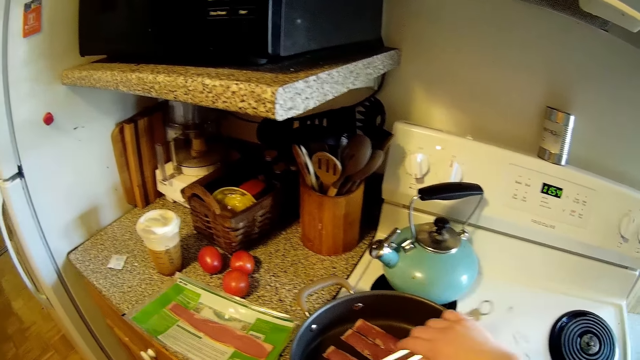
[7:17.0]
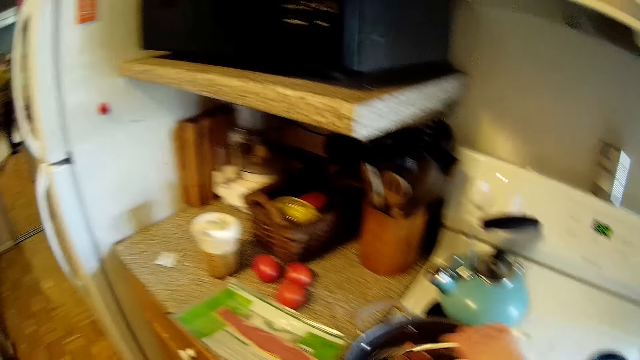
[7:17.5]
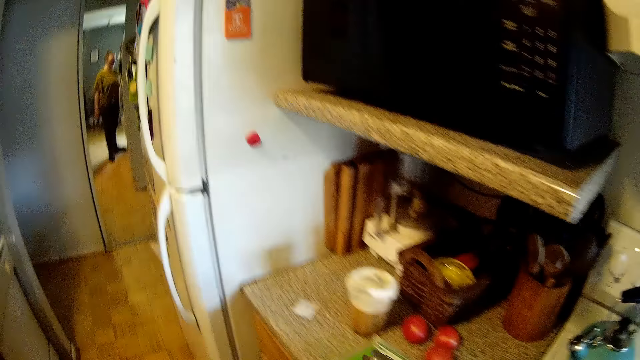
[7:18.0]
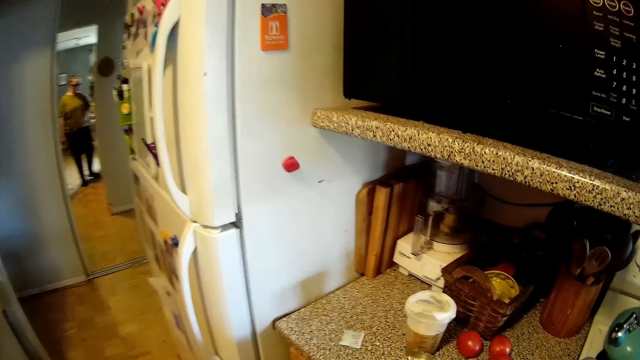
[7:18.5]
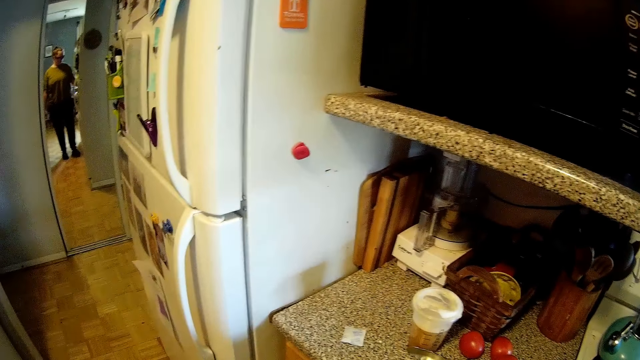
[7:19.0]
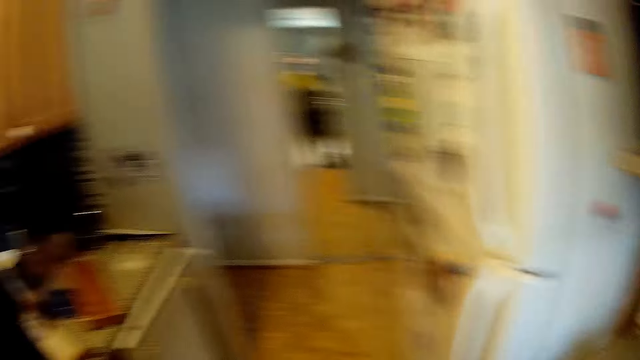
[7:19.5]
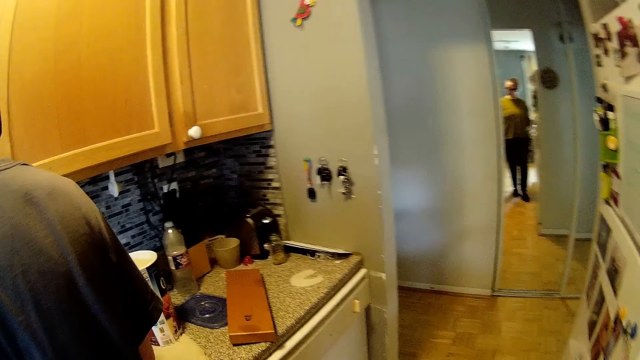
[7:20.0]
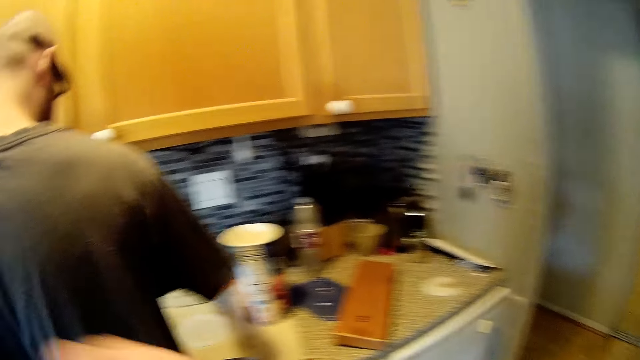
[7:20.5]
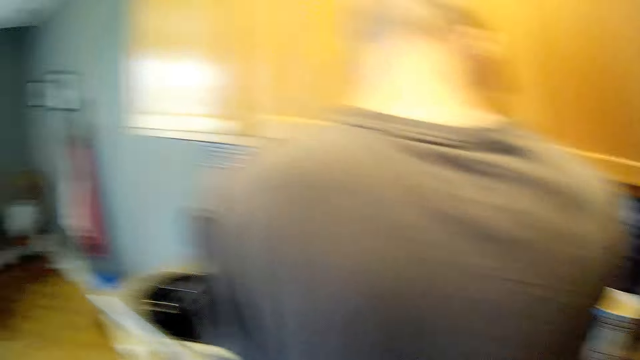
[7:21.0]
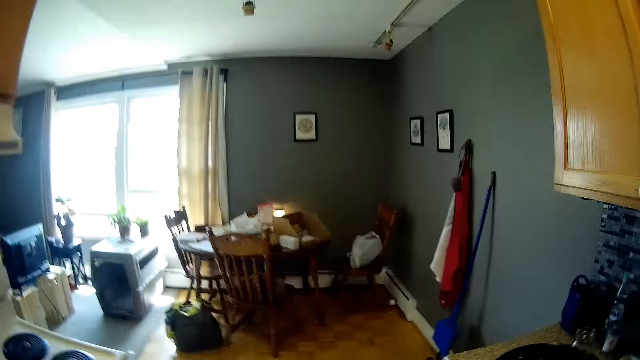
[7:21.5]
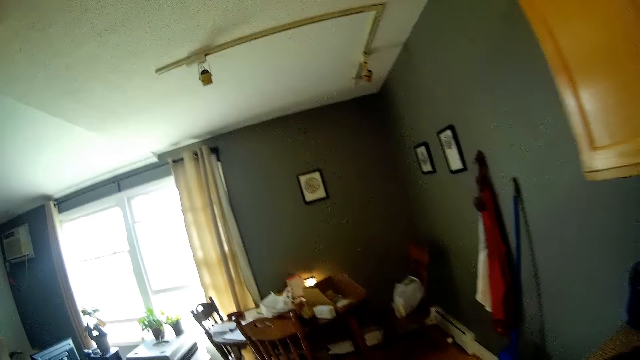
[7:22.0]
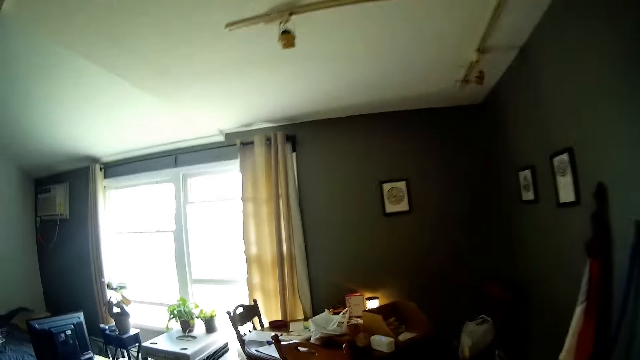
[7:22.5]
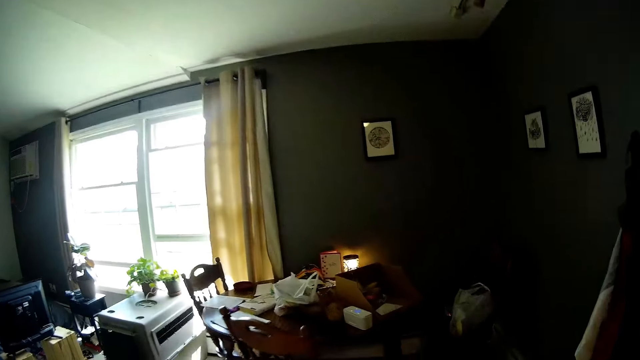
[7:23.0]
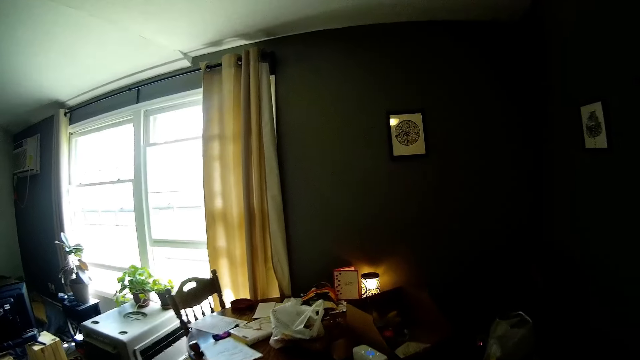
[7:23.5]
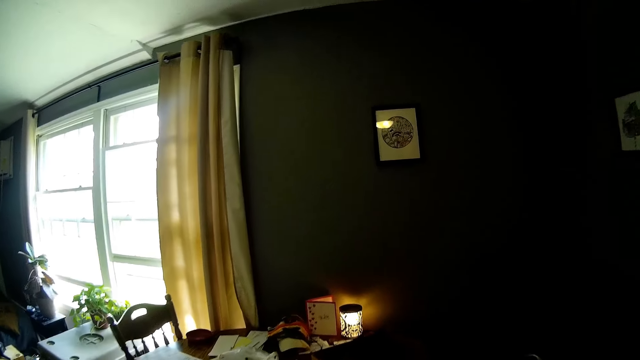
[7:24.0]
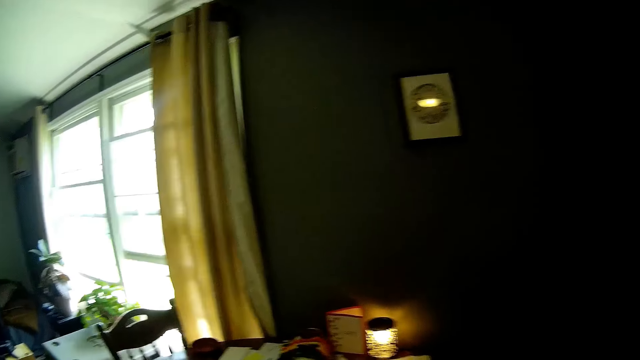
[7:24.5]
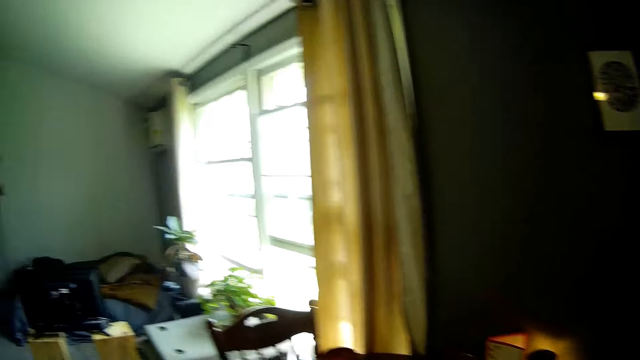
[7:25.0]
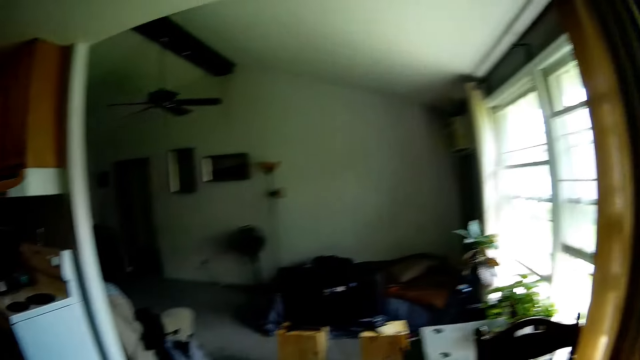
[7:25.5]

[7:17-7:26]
The camera wearer looks around. They walk and sing.

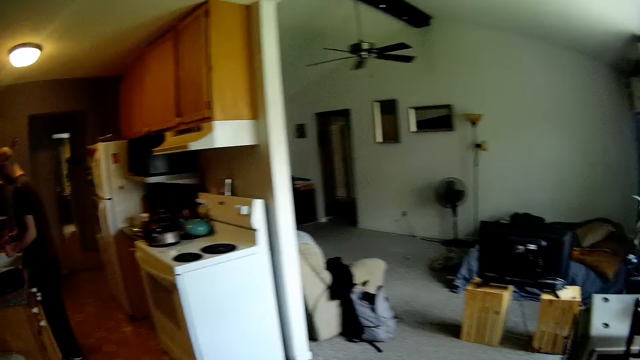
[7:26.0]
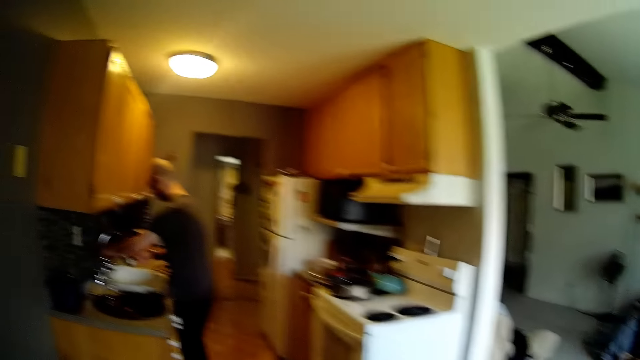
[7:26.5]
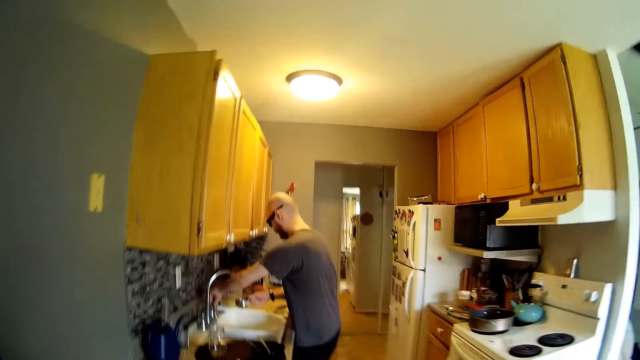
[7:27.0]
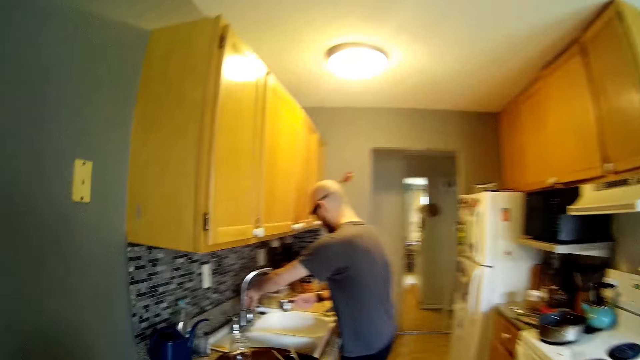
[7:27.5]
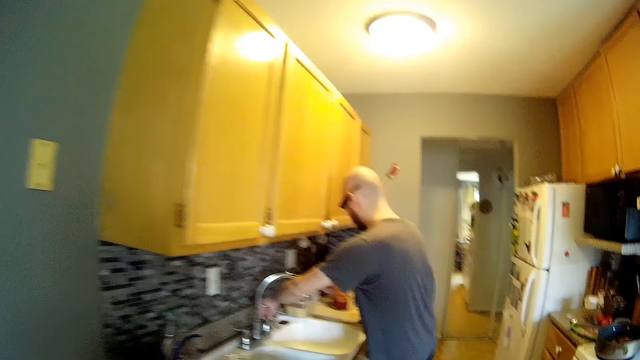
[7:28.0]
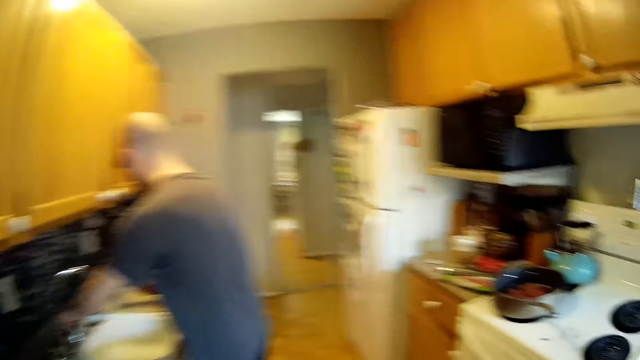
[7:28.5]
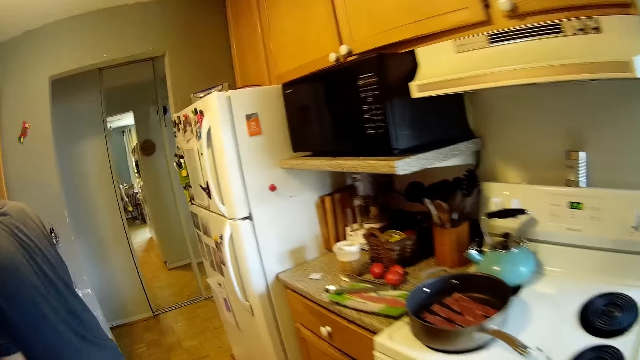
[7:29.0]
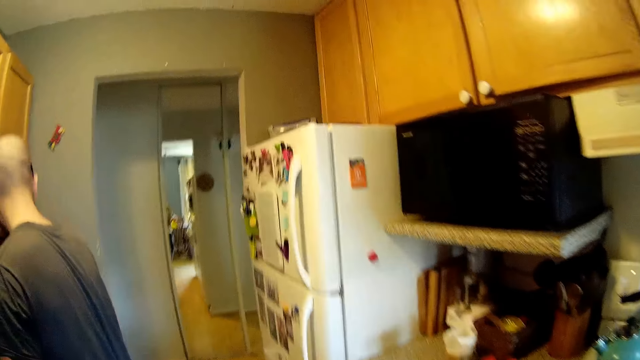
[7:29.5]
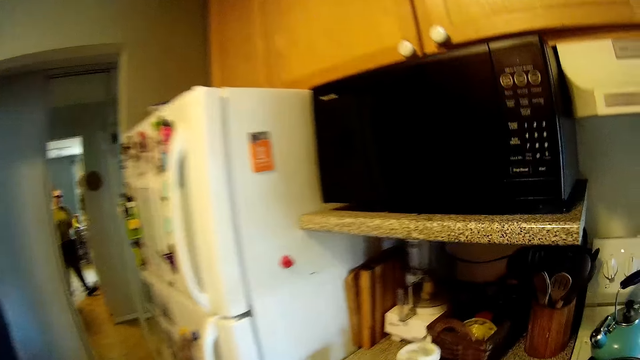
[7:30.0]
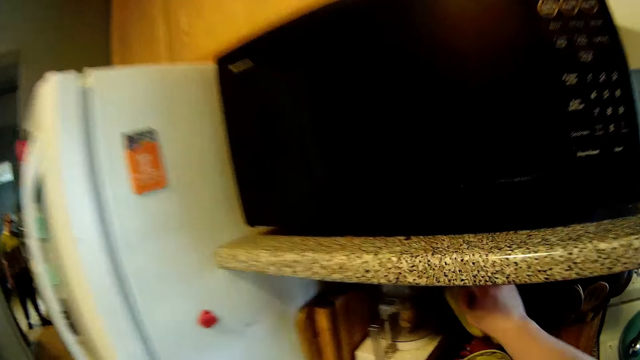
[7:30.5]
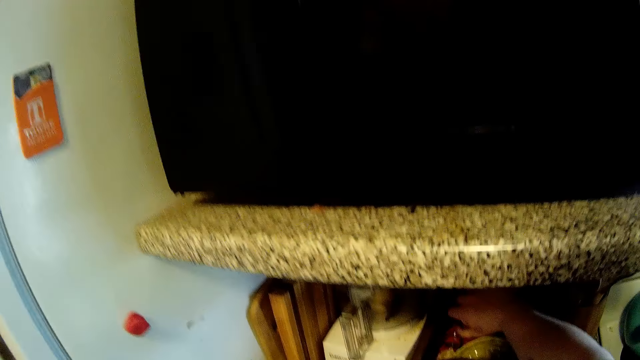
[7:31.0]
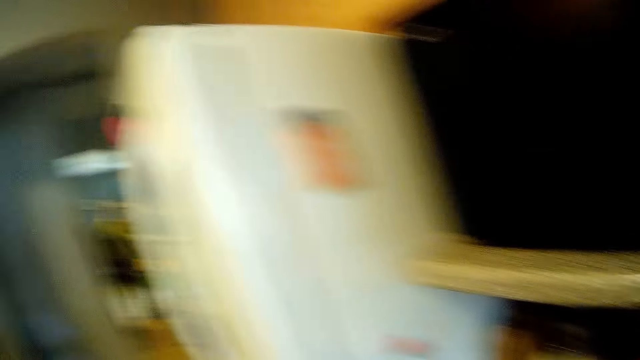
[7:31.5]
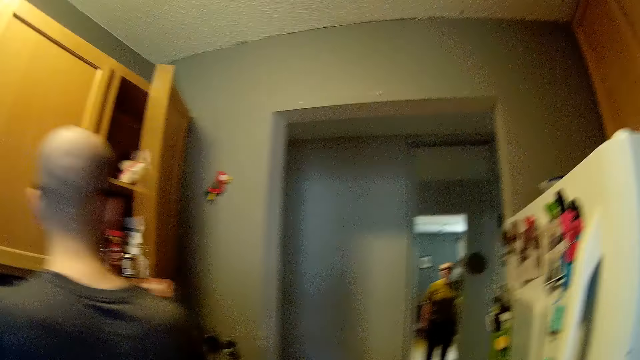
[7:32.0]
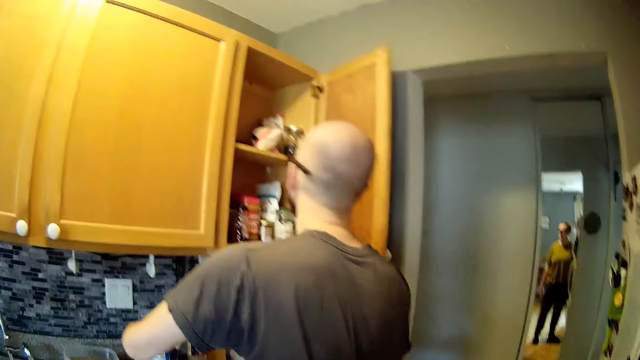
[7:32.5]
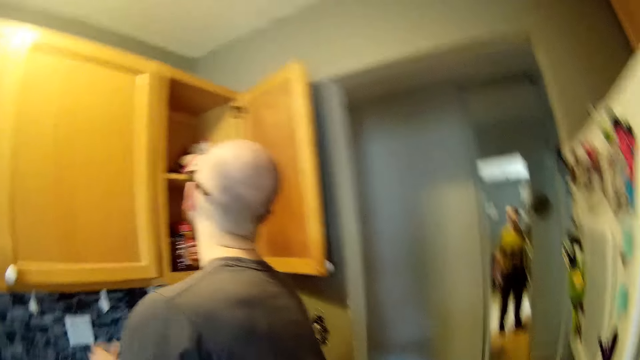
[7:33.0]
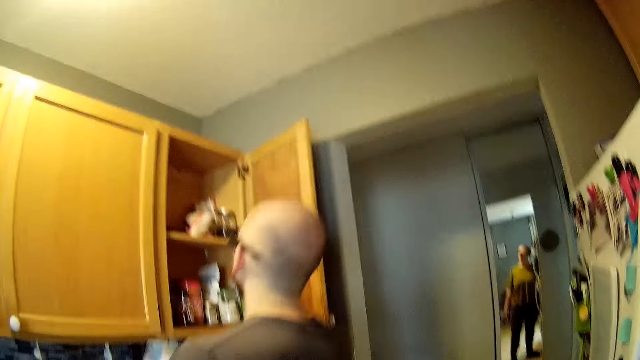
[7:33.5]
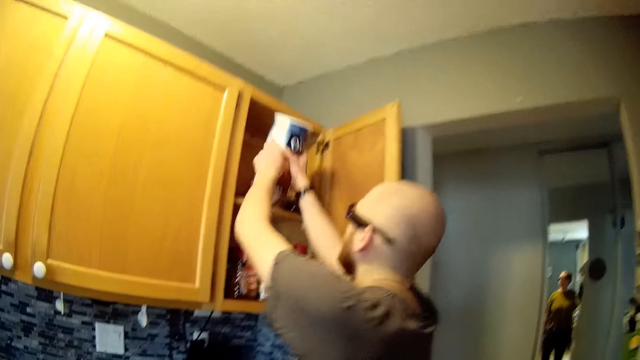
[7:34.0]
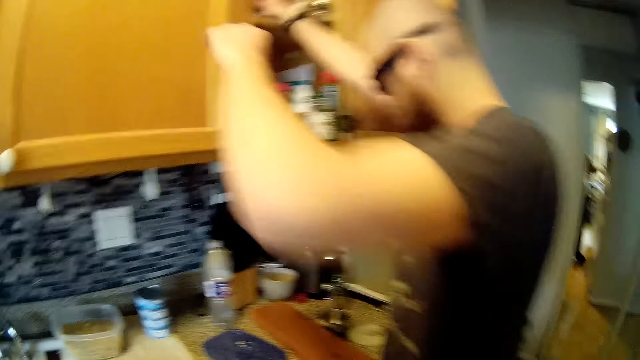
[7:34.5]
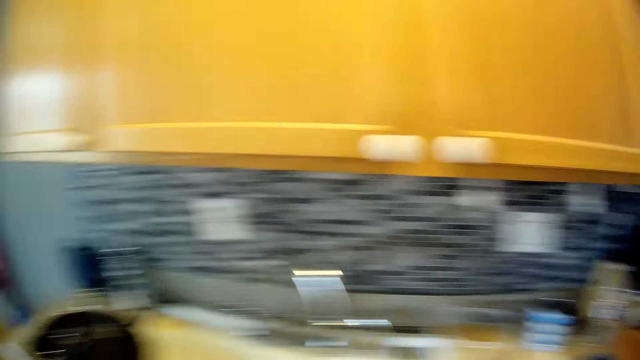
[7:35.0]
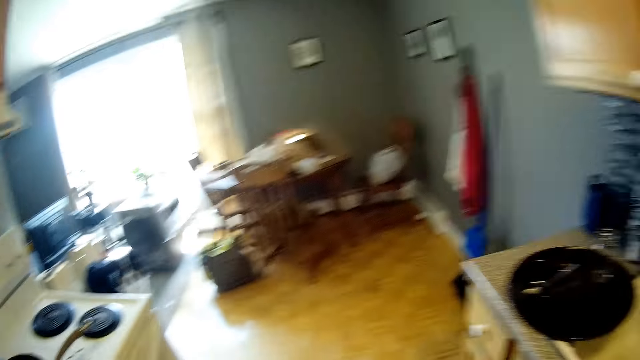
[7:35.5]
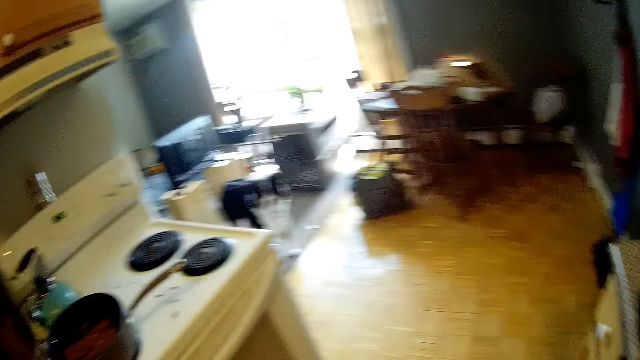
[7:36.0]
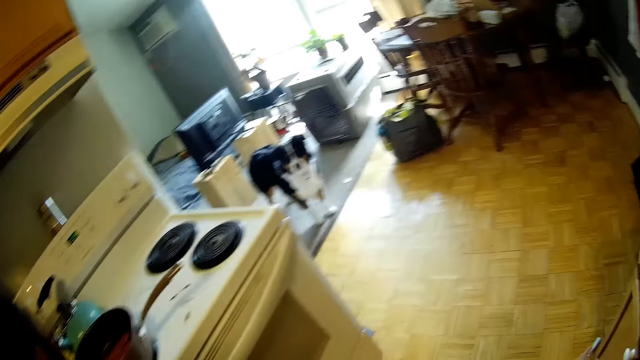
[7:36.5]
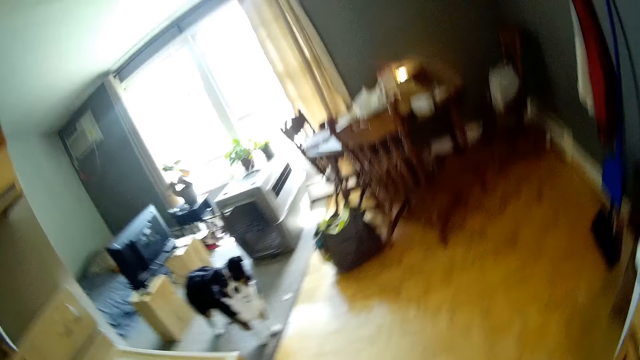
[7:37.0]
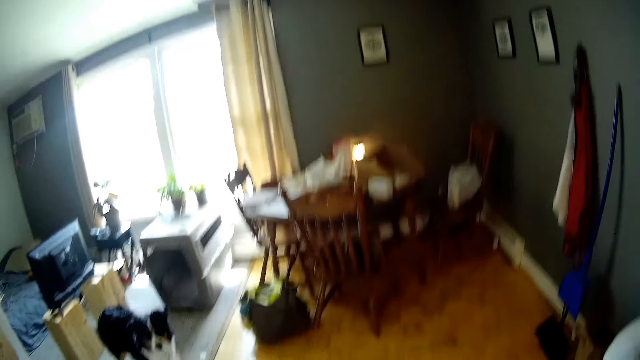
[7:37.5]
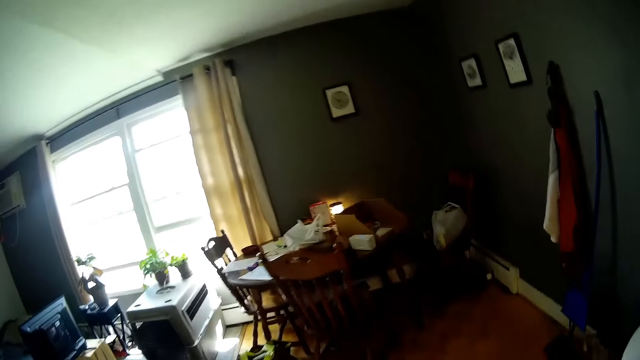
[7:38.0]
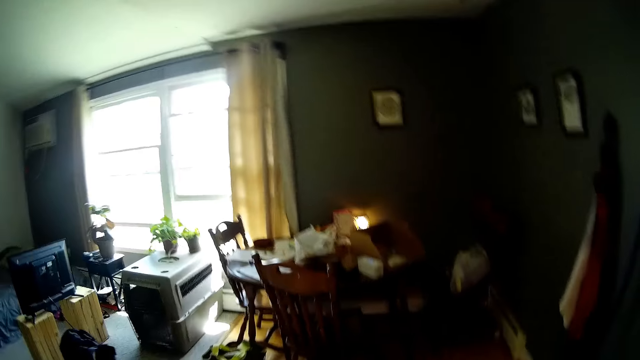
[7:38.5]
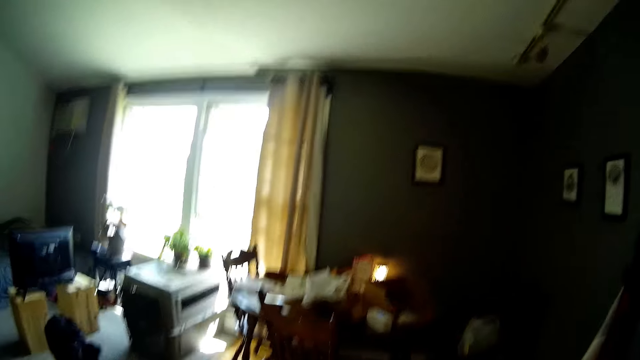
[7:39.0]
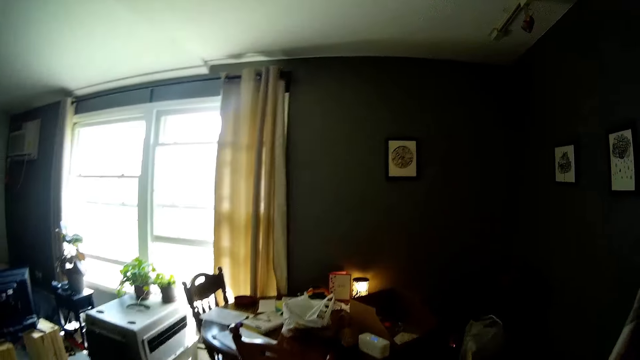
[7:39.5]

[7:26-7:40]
A man fills up a measuring spoon or cup in his right hand with water from the tap. The camera wearer walks. The man holds the measuring cup in the hand and turns on the tap. The camera wearer sings. The man puts the measuring cup on the counter. The camera wearer sings and walks. She places a cup in her right hand under a microwave countertop. She sings and puts the kitchen towel on the counter. She sings and looks around. The man opens a cabinet with his right hand and puts an oats container into the cabinet. The camera wearer sings. She walks, sings and looks around.
